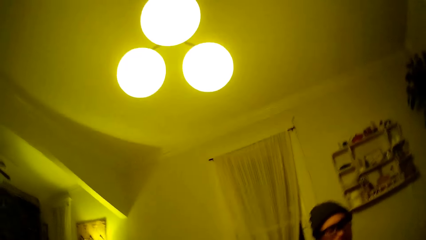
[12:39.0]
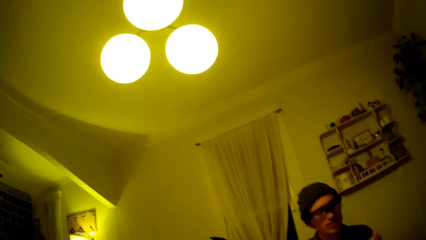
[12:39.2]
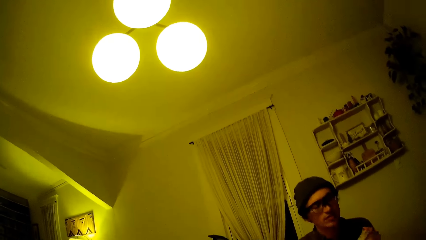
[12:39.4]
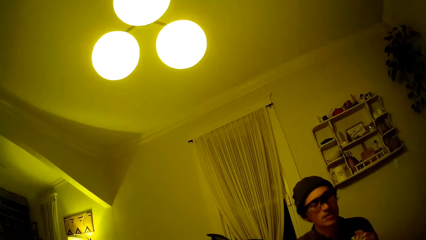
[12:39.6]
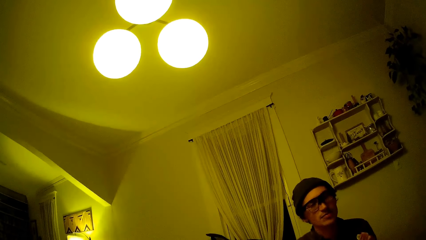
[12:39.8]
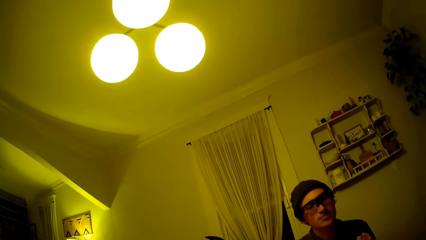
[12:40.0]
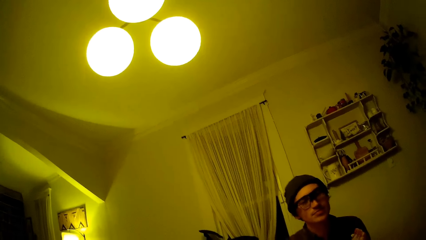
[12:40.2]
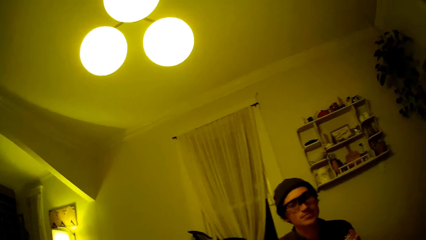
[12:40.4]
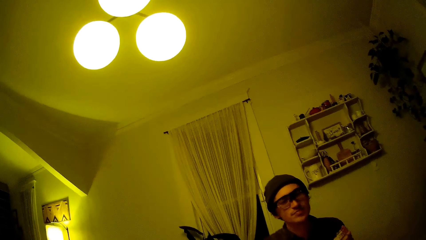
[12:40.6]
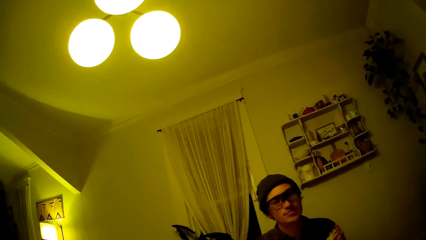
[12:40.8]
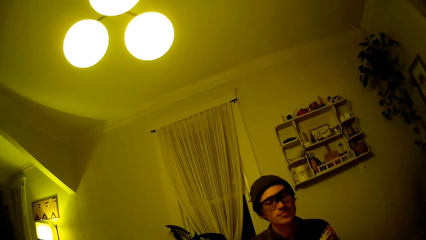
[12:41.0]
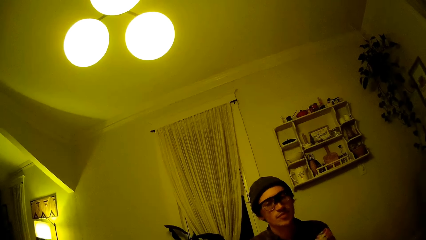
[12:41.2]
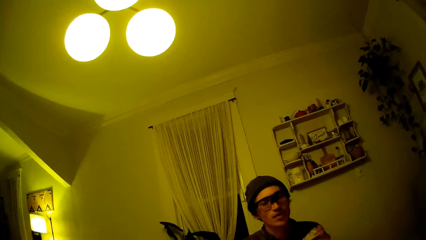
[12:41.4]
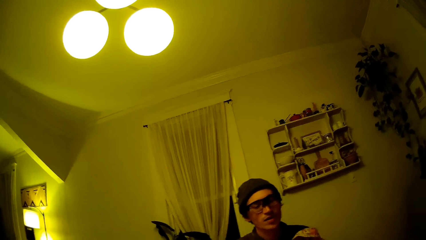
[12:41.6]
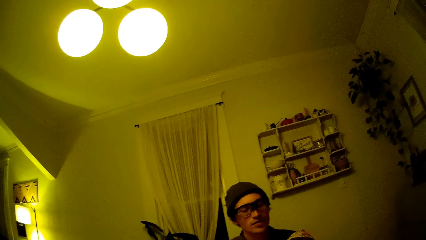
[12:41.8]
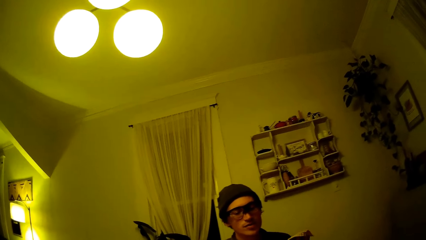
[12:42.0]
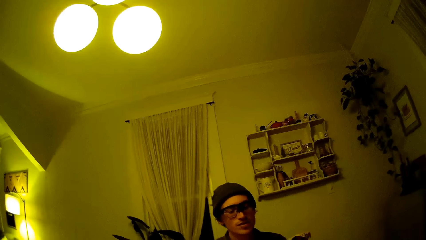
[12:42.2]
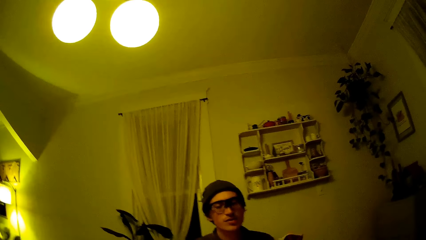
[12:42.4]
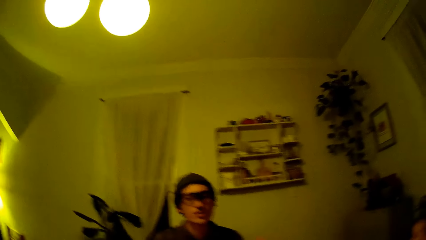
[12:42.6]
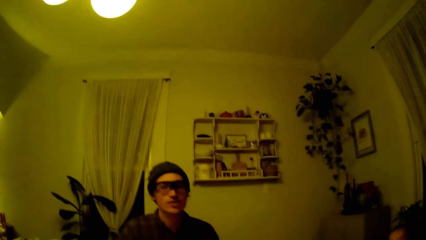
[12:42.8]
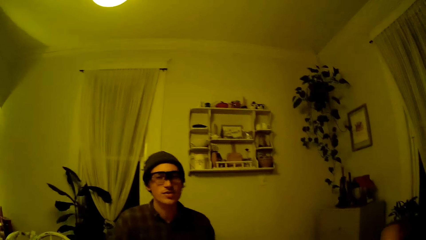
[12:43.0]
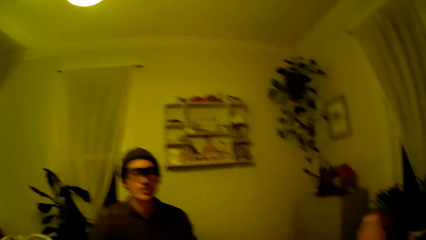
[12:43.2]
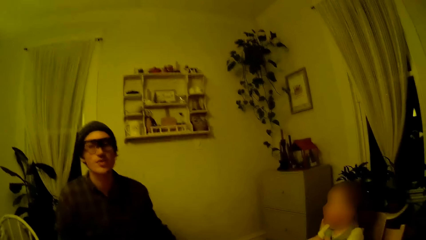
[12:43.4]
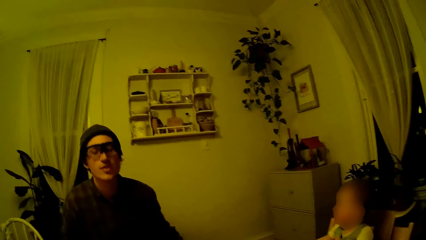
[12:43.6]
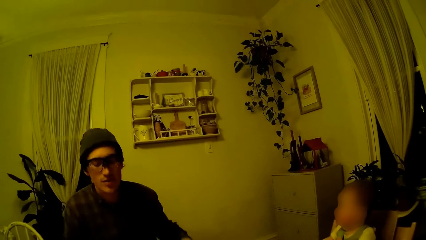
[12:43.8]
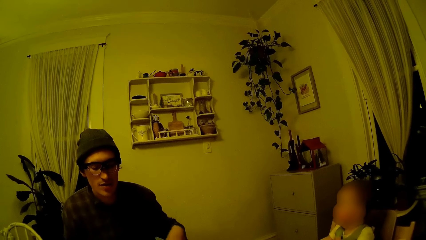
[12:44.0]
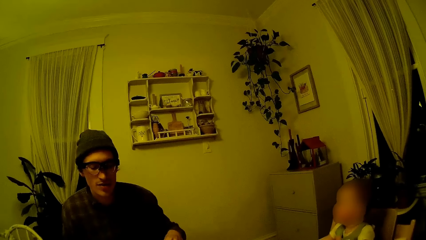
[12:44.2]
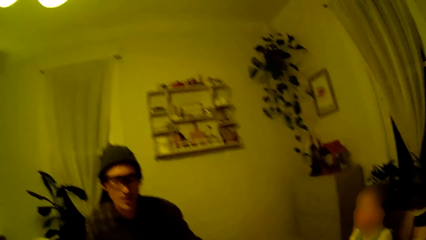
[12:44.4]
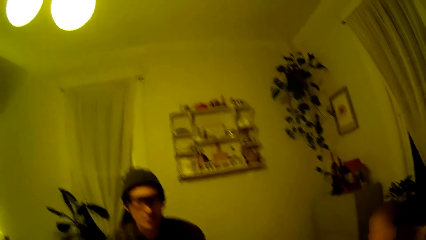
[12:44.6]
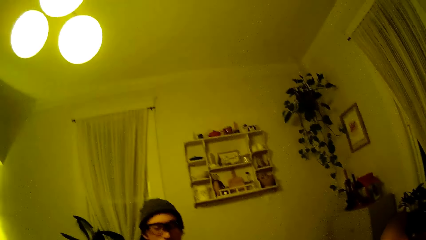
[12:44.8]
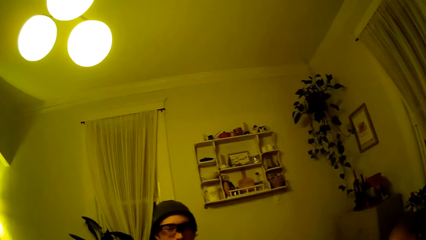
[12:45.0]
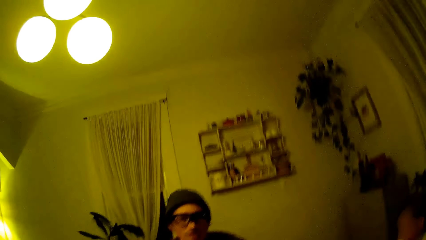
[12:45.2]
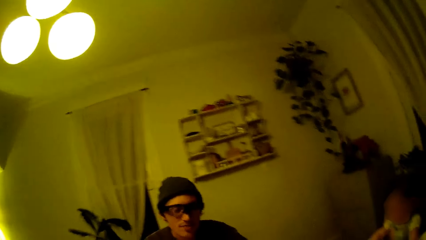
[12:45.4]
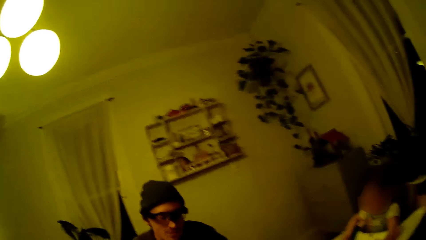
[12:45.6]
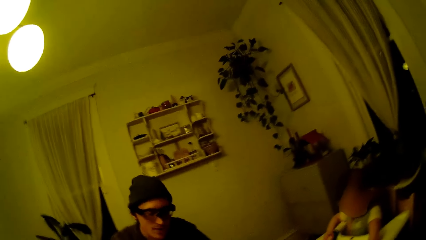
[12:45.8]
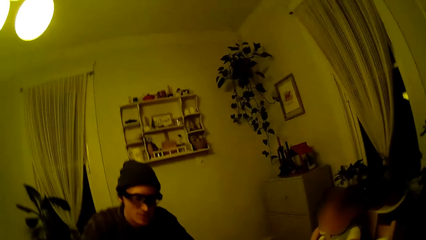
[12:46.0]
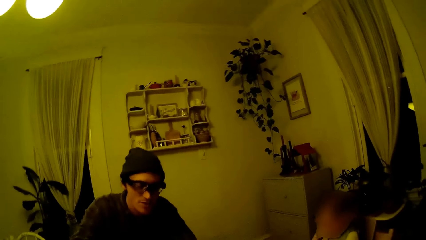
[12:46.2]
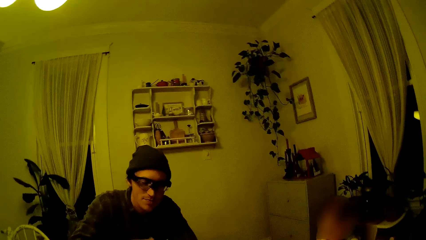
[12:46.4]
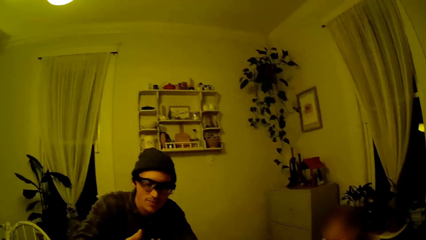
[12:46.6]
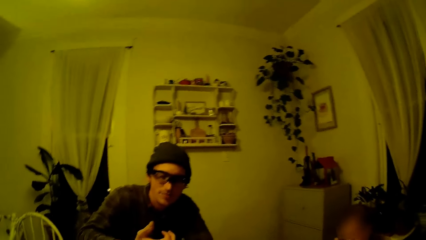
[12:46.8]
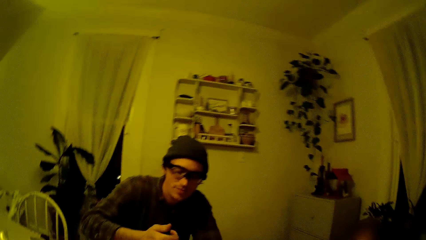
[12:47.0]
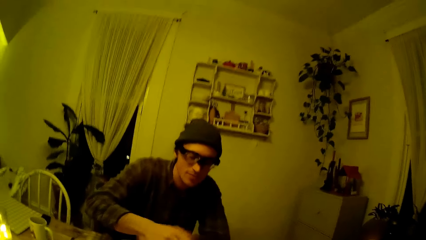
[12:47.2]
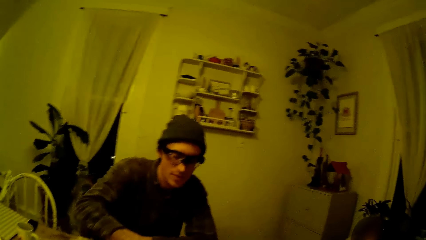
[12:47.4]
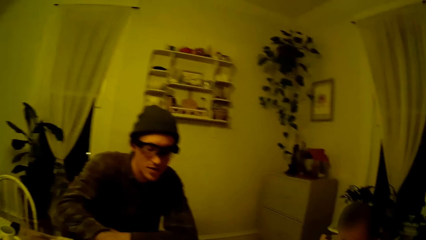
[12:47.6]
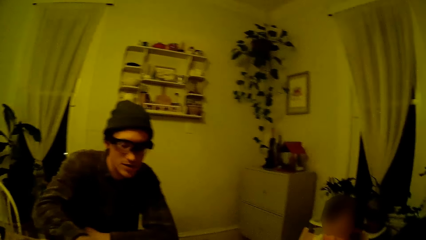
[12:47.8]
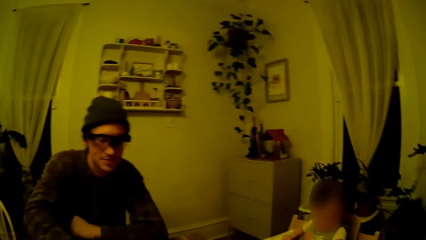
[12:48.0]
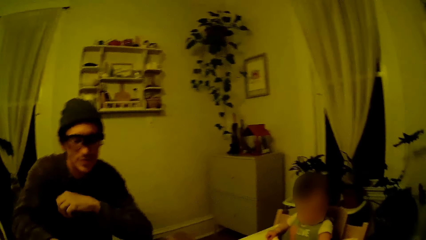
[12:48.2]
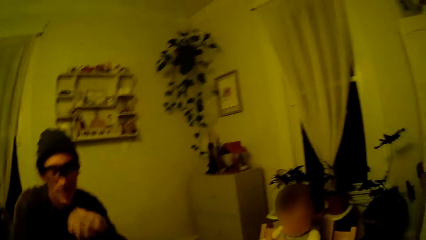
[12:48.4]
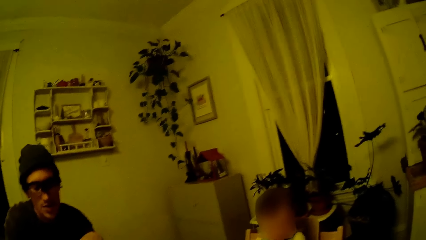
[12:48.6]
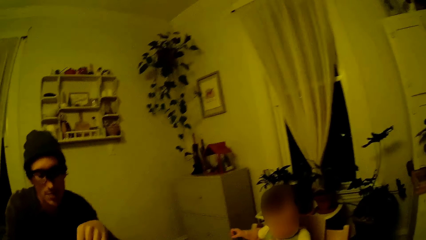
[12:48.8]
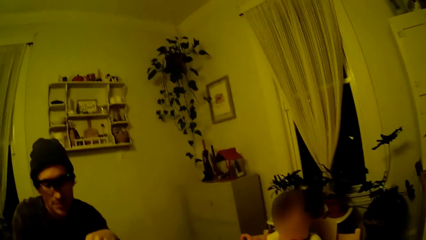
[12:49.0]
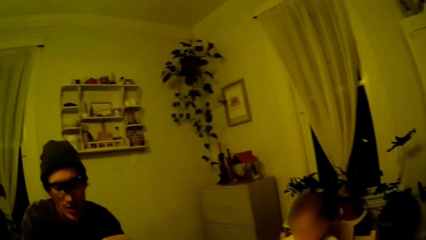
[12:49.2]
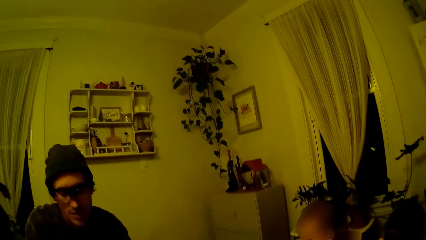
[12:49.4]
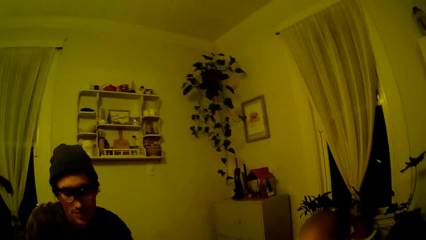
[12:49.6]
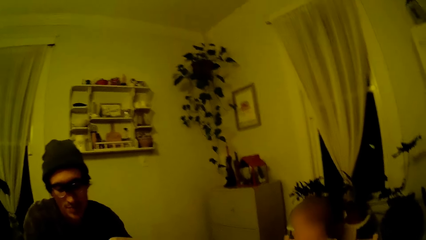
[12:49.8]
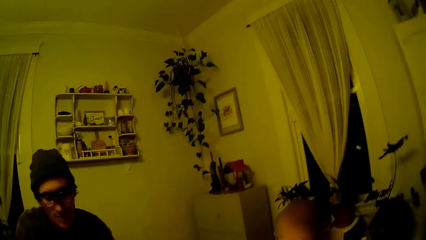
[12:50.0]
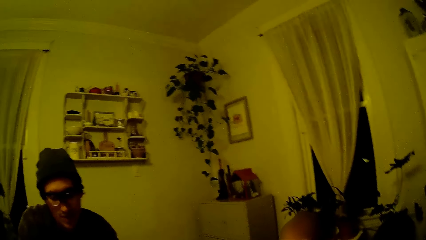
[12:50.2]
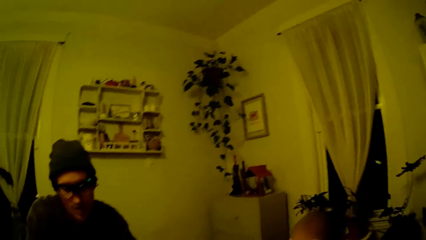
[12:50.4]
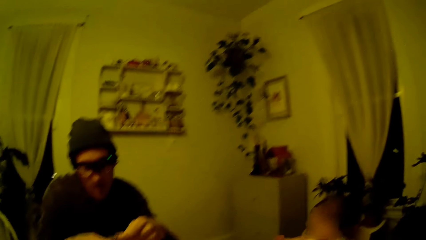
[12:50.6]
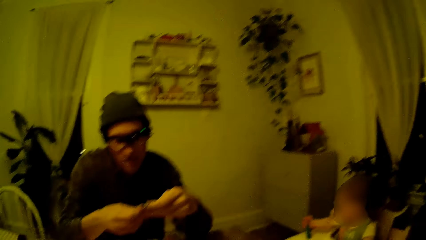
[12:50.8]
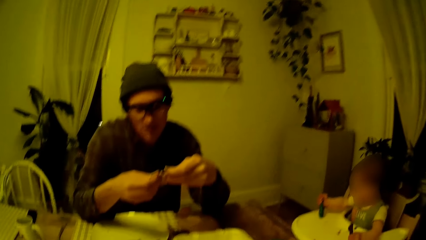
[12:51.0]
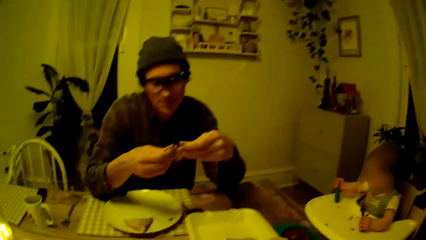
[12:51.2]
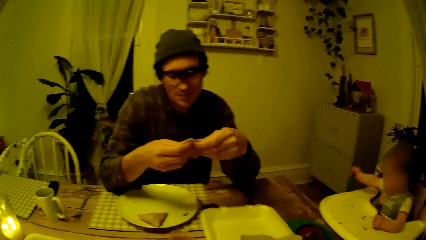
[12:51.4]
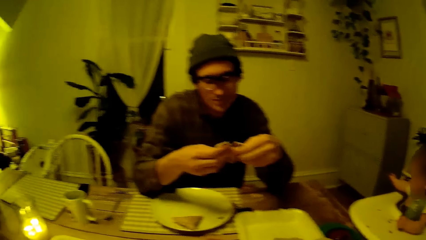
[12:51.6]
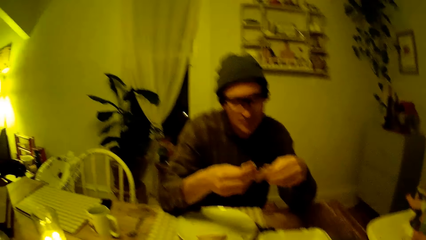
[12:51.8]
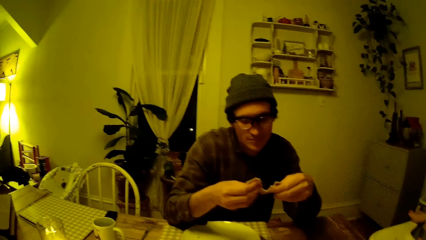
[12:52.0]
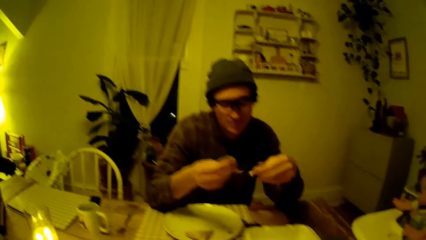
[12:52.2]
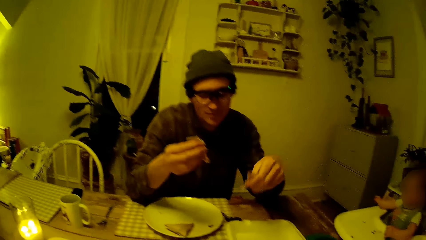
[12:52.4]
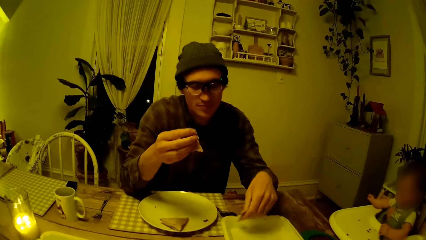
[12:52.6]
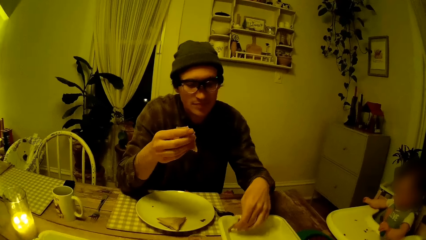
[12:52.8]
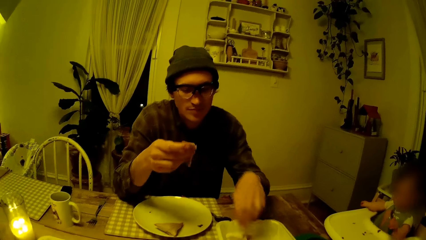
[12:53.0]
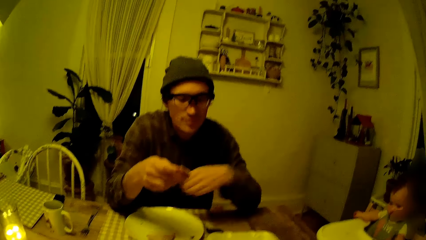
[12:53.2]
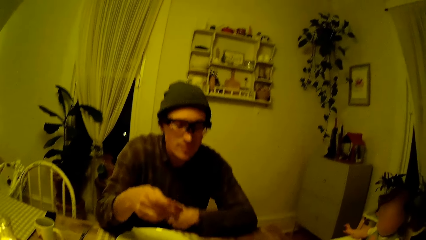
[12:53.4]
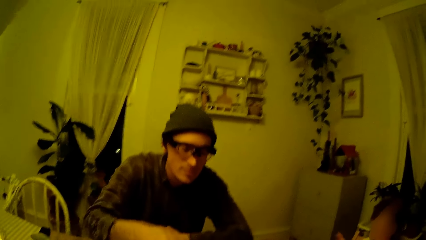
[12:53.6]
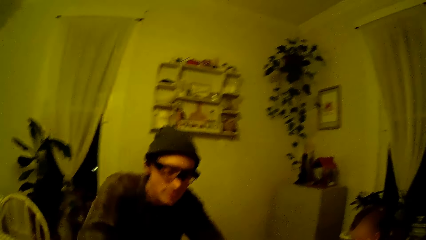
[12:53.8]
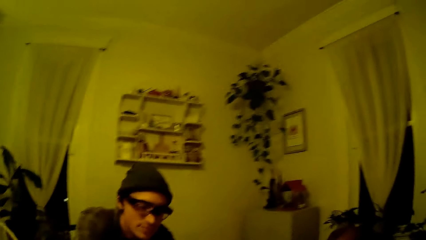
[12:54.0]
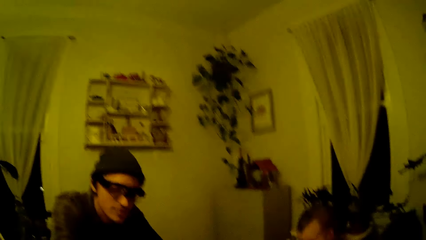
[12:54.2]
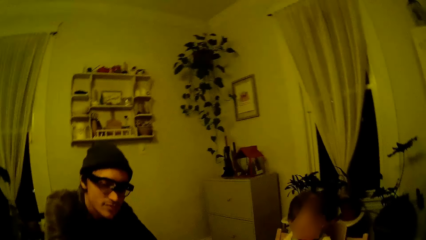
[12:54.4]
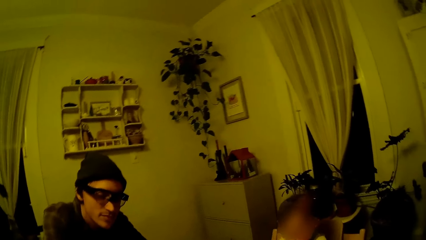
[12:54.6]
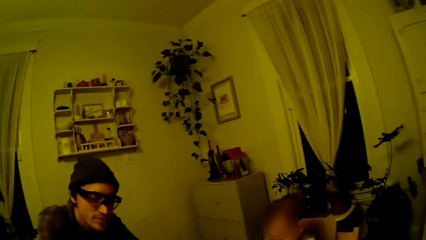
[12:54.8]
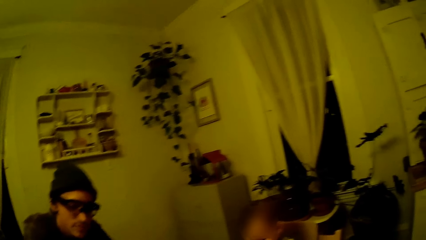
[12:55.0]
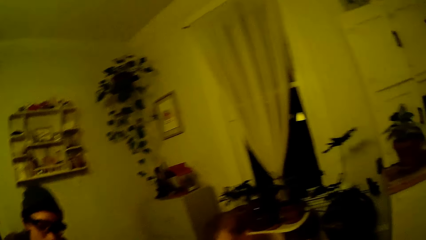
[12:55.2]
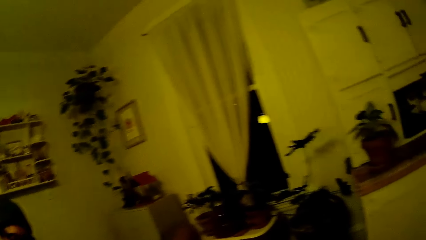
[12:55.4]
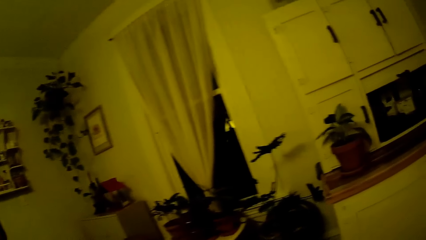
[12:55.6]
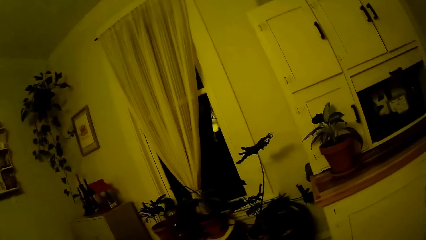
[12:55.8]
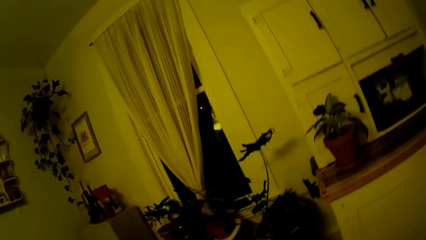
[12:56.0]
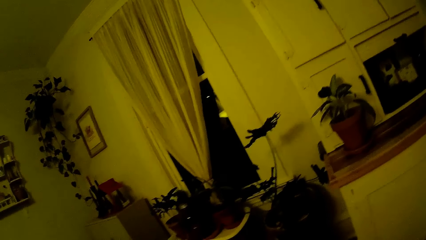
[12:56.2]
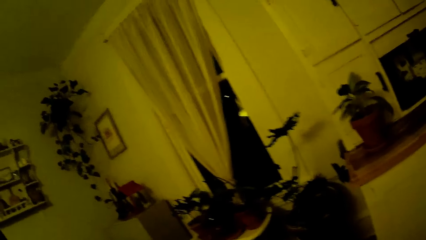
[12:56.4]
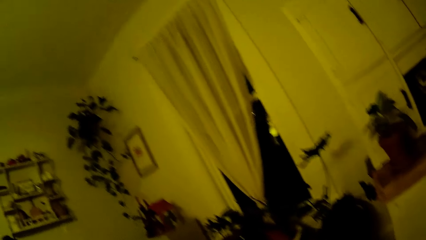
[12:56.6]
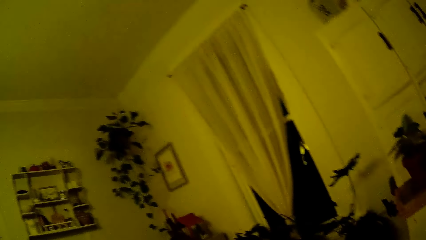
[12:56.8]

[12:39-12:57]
The man cleans both his hands with the napkin. The man picks a pancake from the plate on the dining table with his right hand. The camera wearer cuts the pancake into two with both hands. The man holds something, drops the pancake in a plate on the dining table with his left hand, and dips the pancake into a cup of syrup with his right hand.
